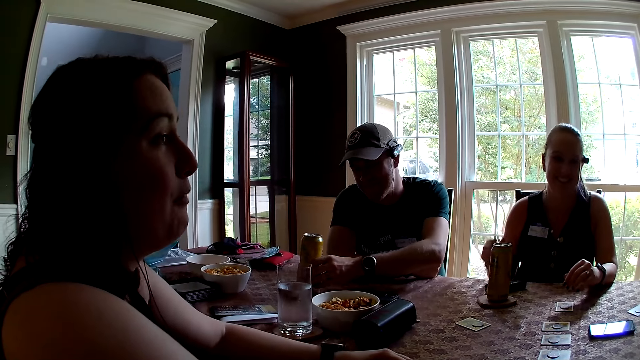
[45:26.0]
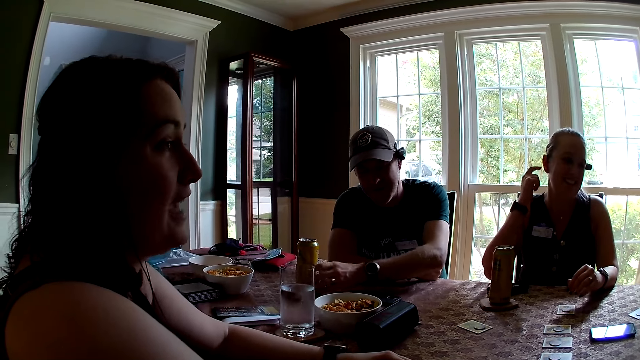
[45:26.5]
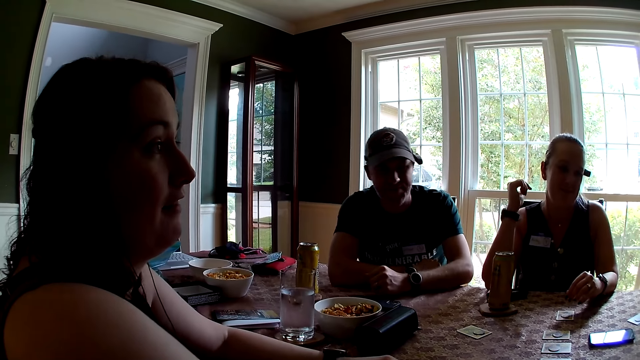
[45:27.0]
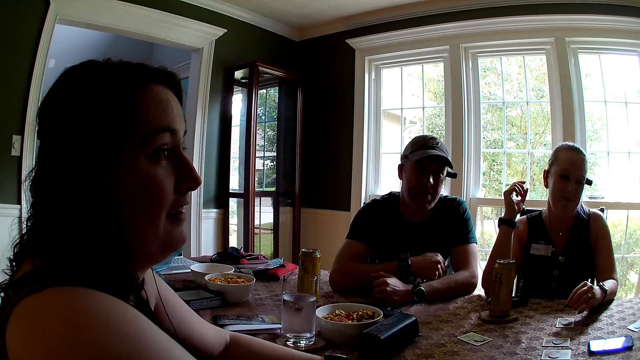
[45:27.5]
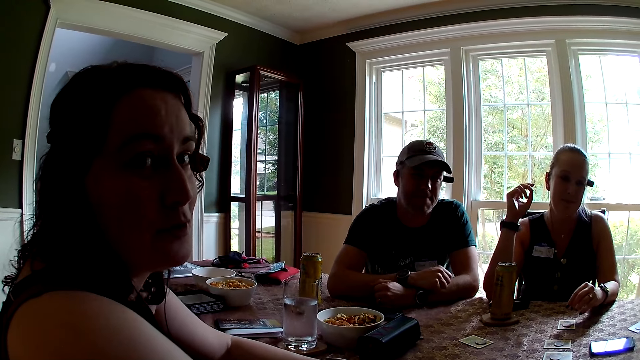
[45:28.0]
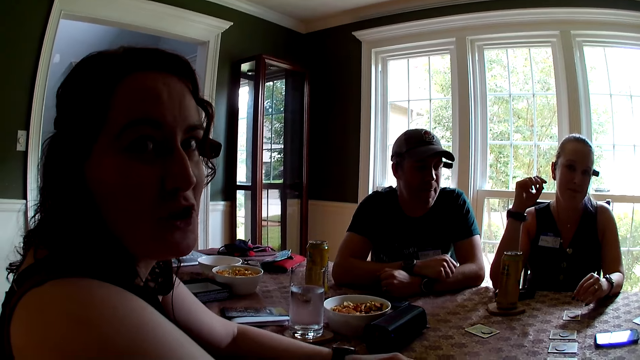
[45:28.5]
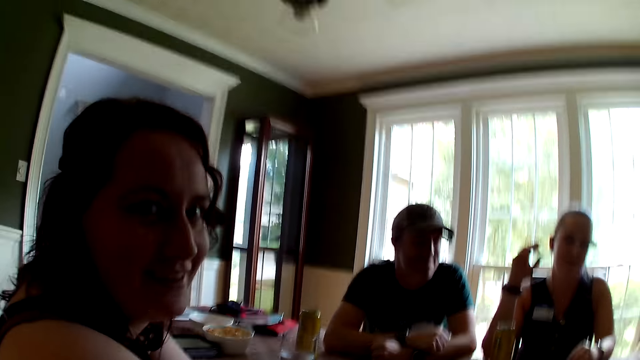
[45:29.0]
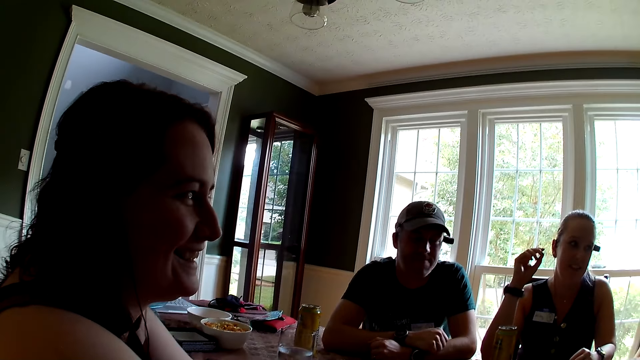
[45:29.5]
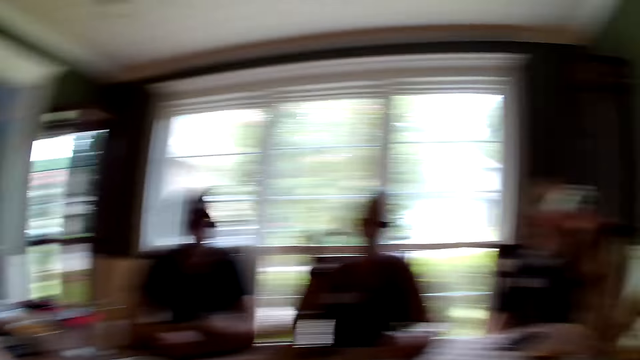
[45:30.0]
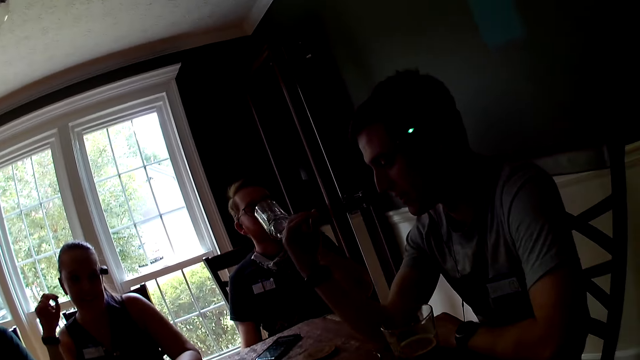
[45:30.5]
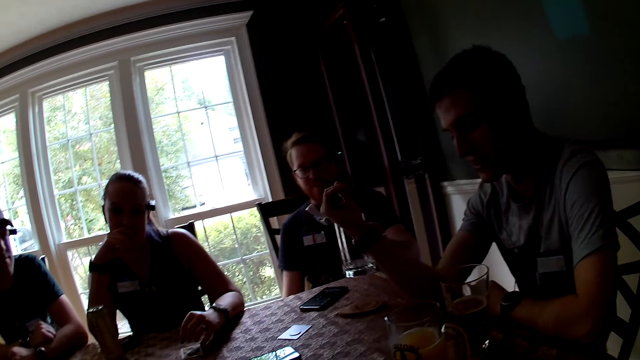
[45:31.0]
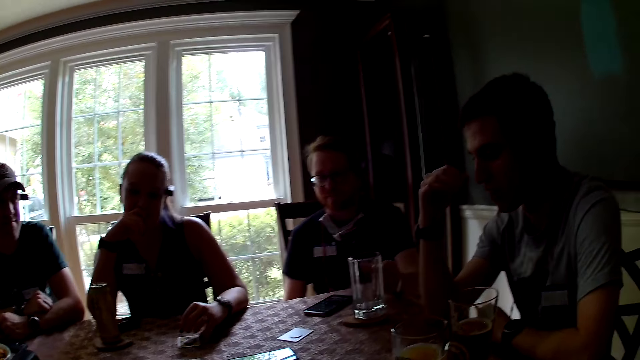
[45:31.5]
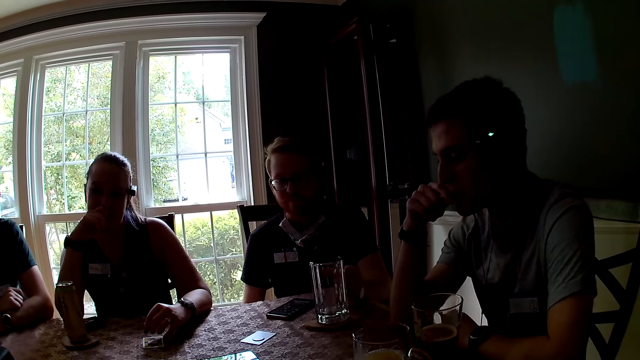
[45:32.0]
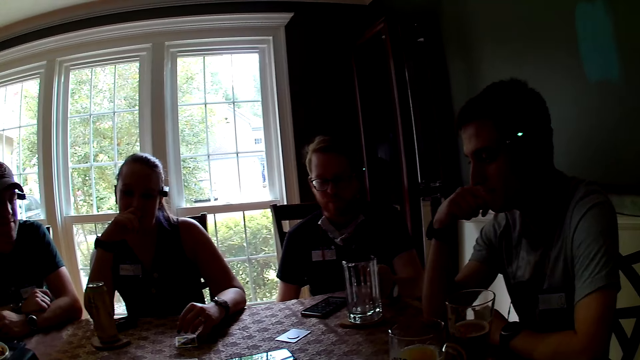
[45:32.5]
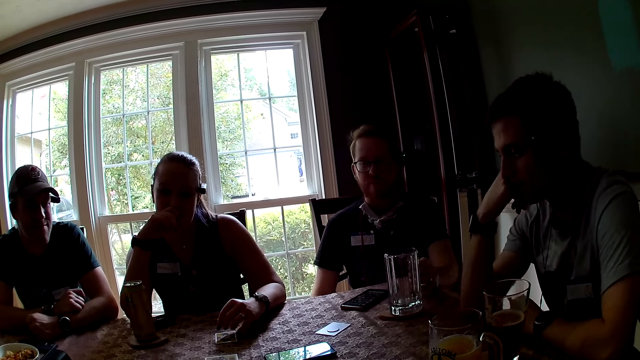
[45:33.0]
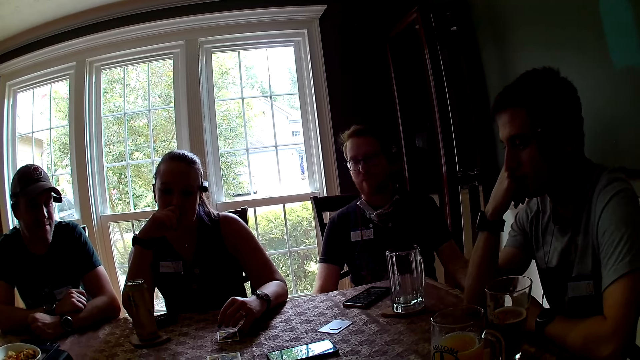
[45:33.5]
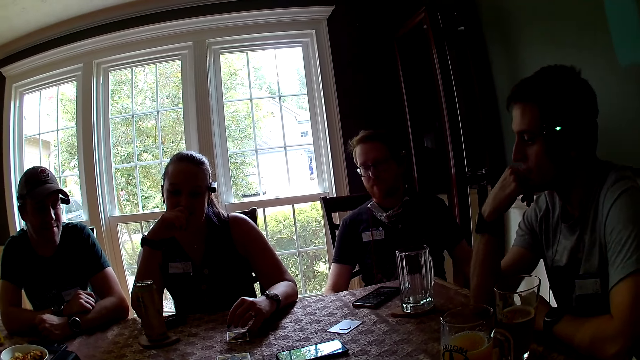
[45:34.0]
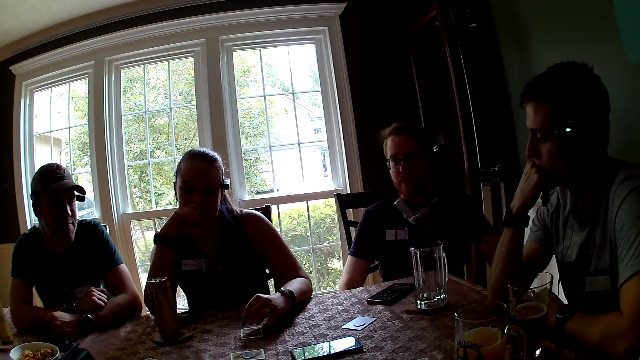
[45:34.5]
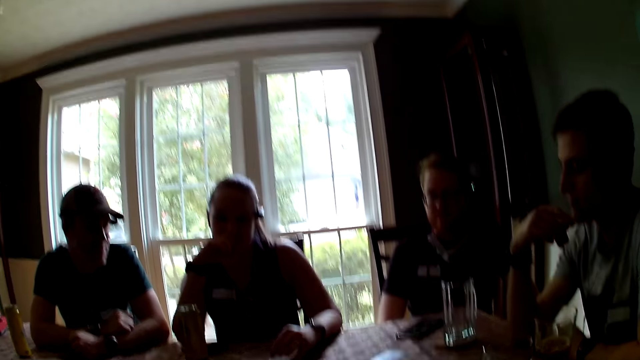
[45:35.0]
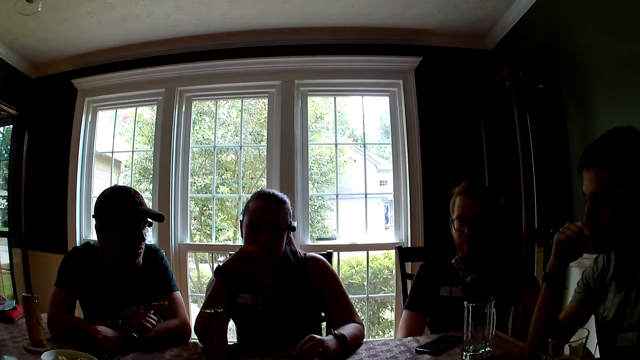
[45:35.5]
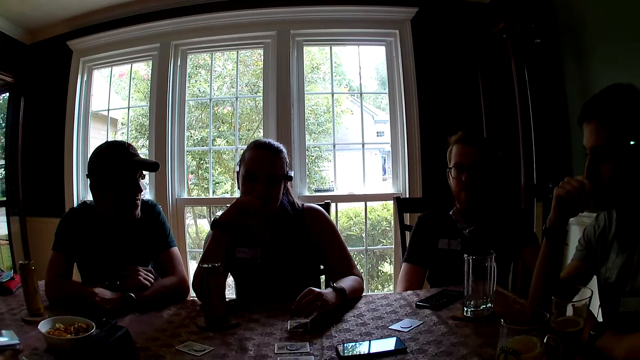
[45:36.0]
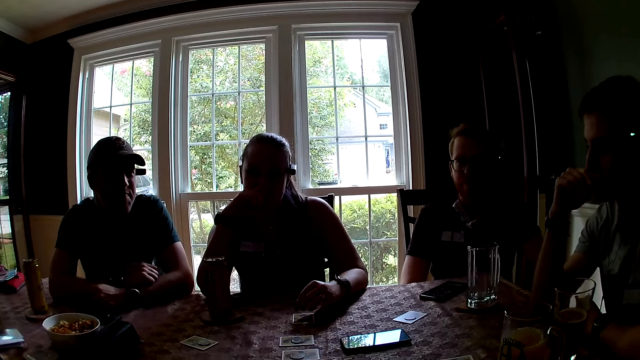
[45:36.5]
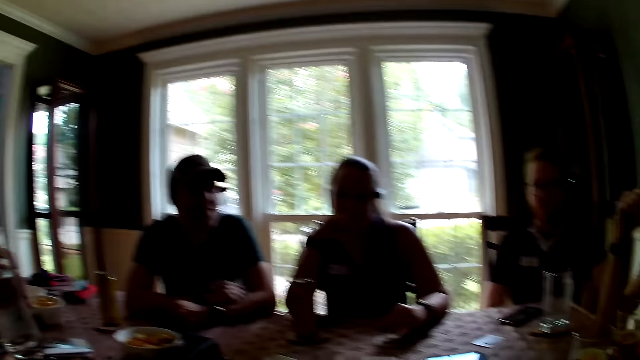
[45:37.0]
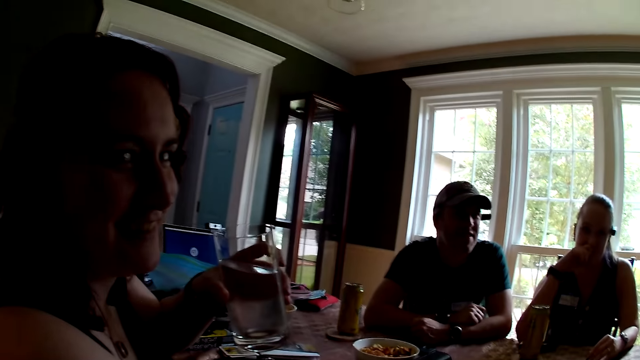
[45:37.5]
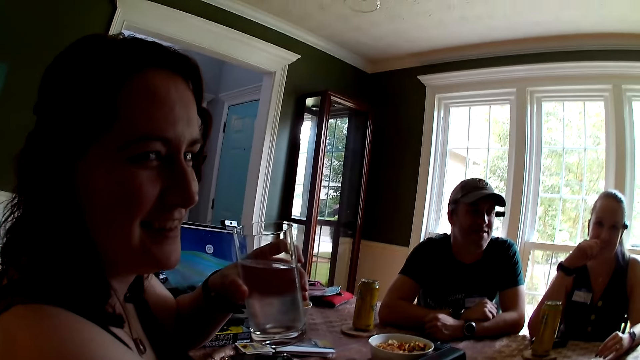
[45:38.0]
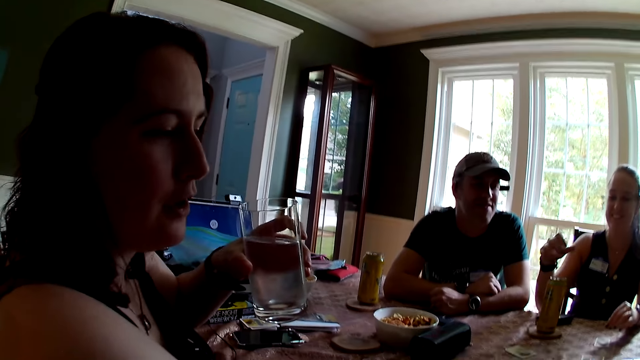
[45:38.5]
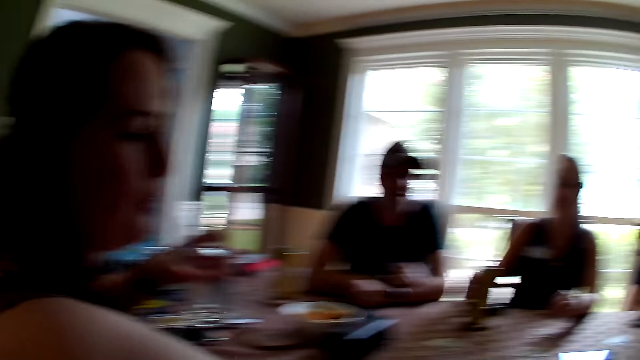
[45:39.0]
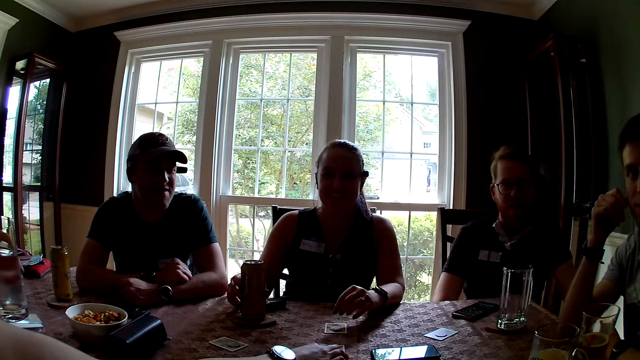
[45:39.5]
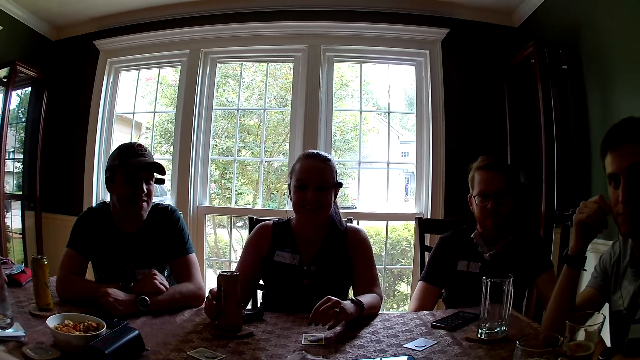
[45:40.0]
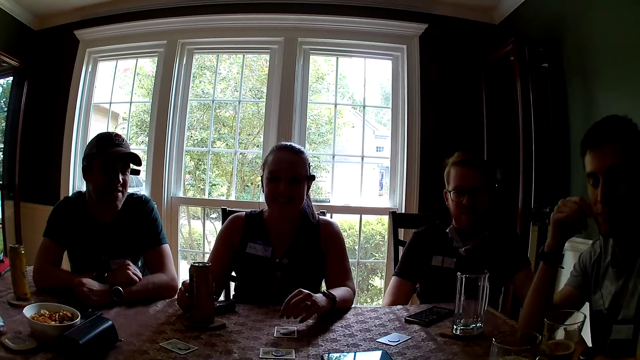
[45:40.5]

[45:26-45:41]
The man speaks to the group of people at the table. The woman looks at the camera wearer. The camera wearer looks around. Another woman replies to the man. The first woman speaks to the group of people at the table. The camera wearer replies to the first woman. Another man interacts with the camera wearer and the first man.

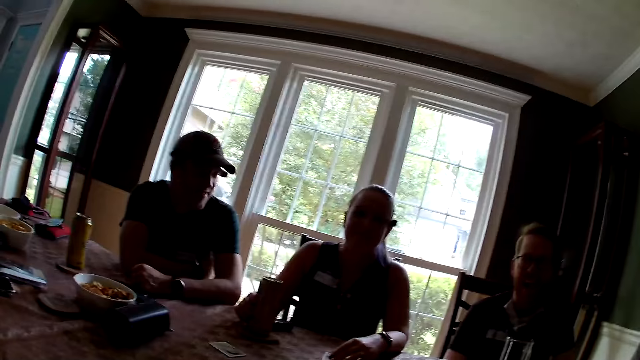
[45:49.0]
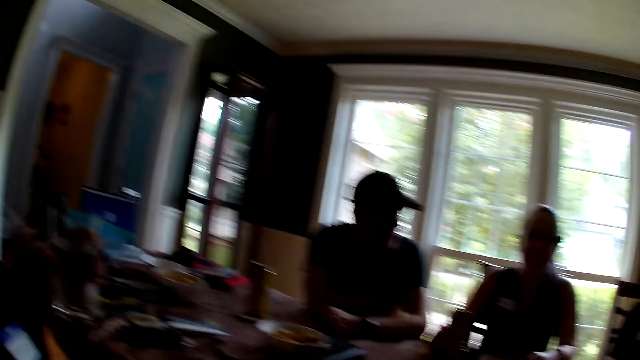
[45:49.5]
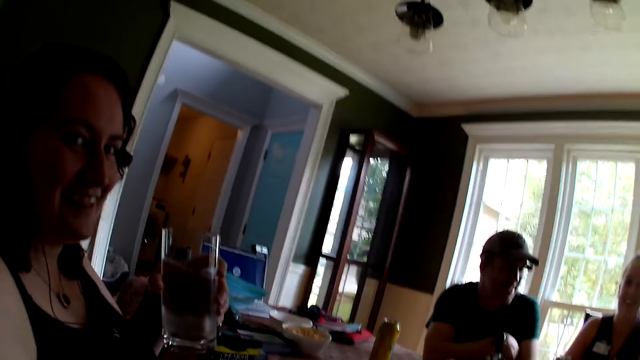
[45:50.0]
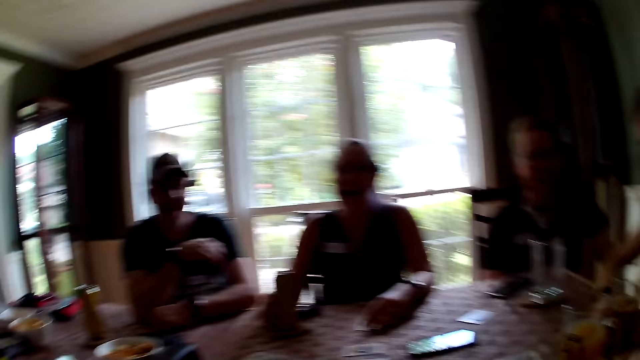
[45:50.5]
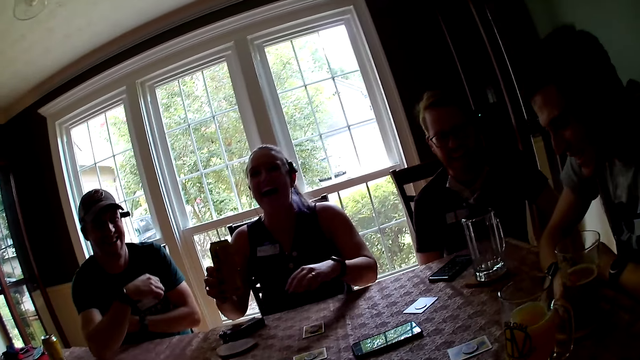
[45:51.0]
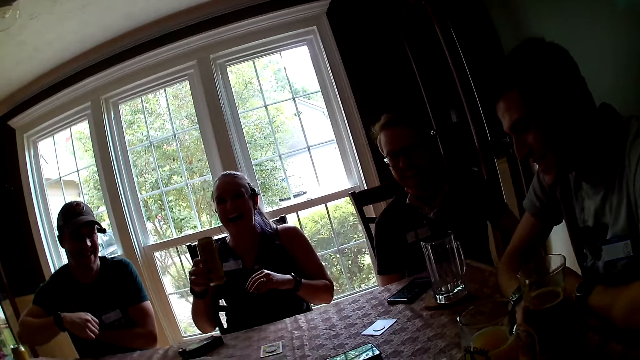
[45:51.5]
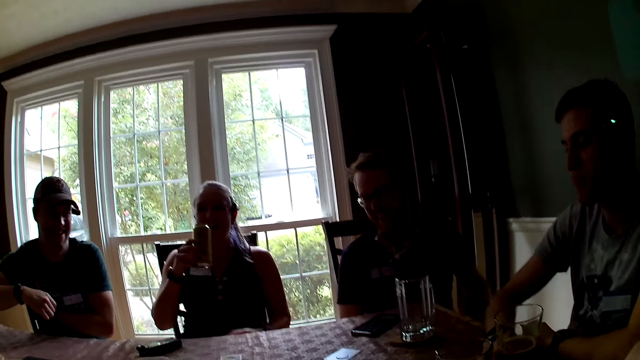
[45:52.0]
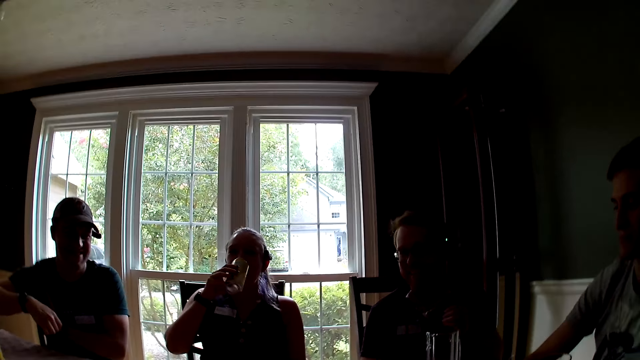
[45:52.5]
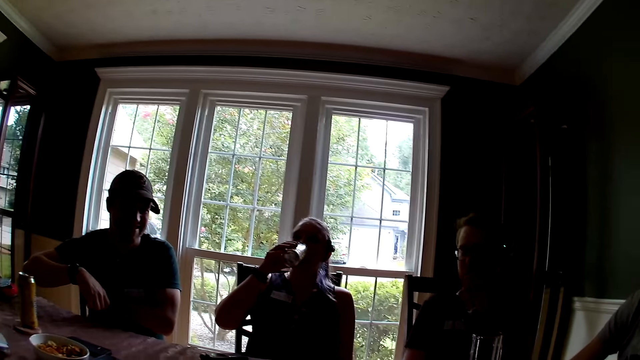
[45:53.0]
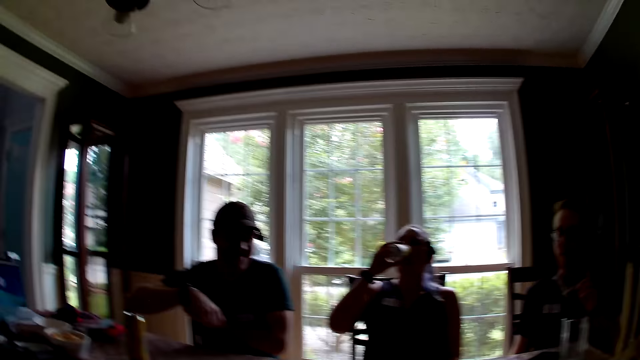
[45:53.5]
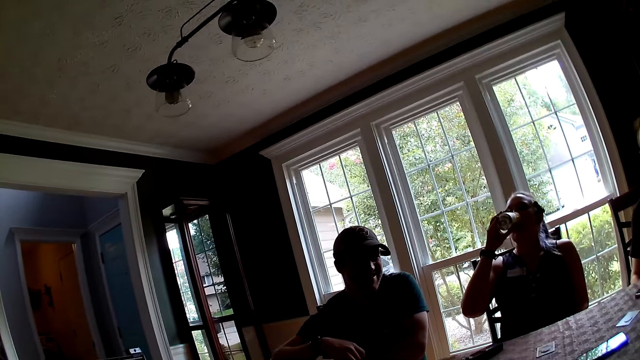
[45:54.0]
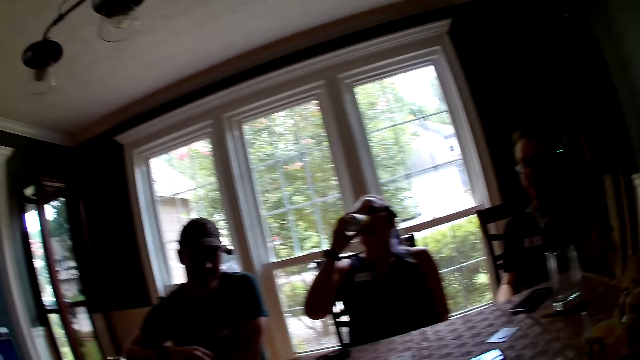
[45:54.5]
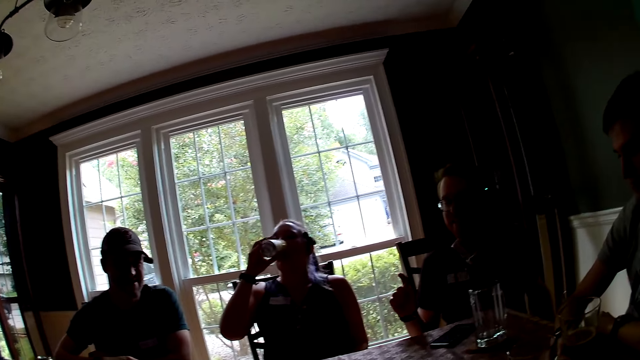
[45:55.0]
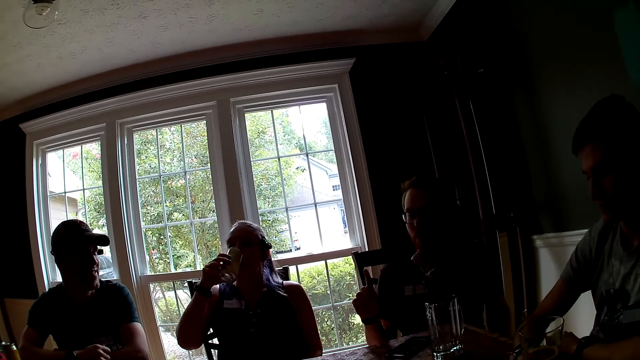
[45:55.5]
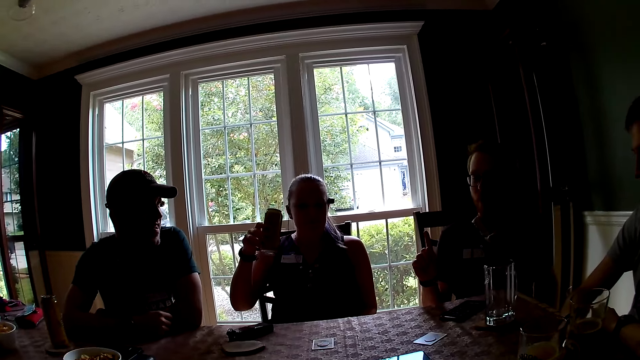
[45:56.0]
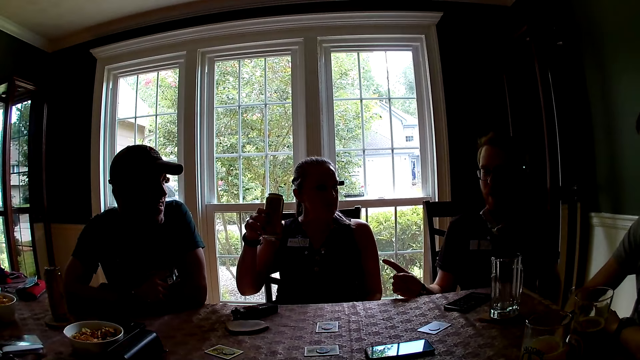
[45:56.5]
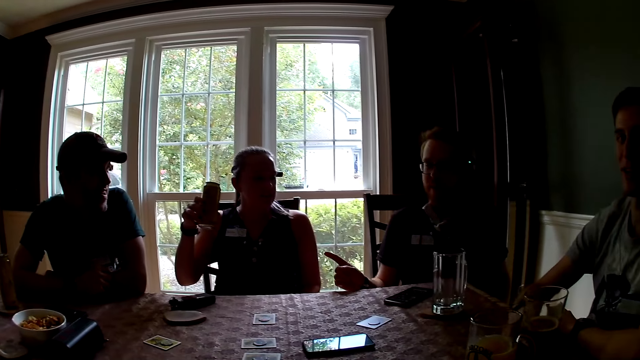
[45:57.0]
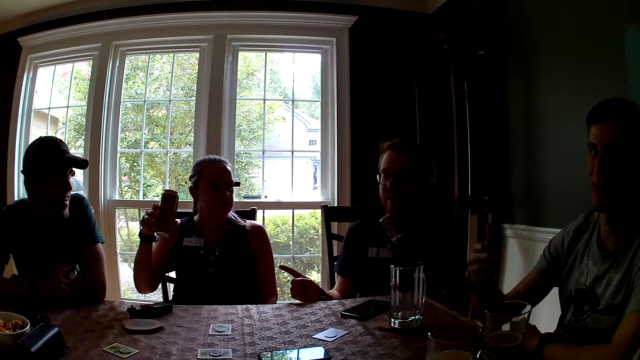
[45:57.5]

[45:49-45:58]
The woman picks a canned drink from the table with her right hand. The woman takes a sip from the canned drink in her right hand. A man speaks to the group of people at the table.
